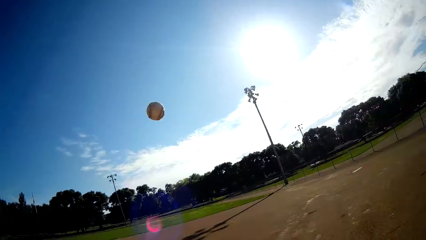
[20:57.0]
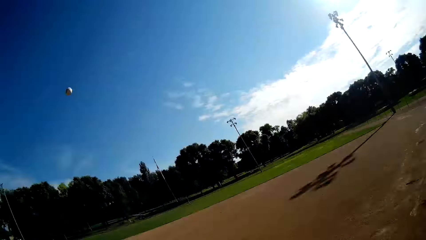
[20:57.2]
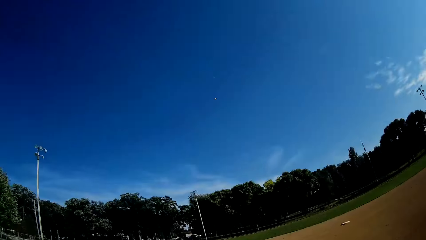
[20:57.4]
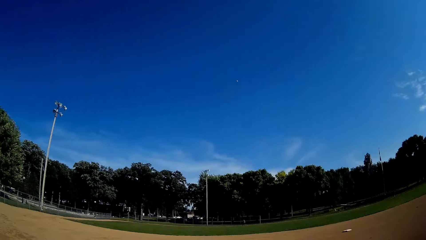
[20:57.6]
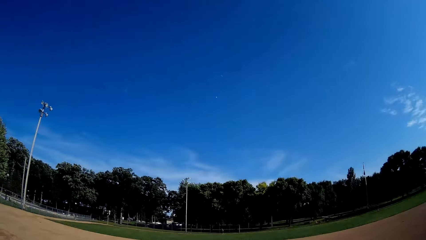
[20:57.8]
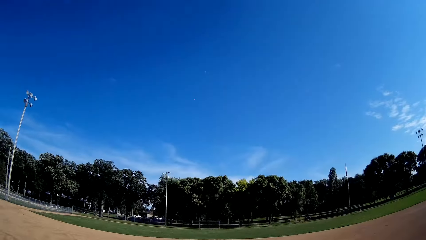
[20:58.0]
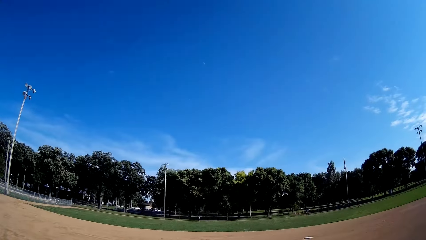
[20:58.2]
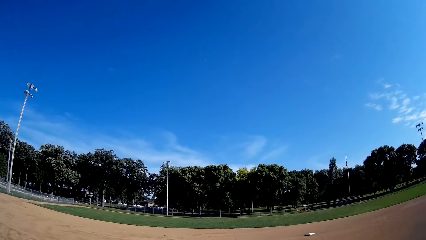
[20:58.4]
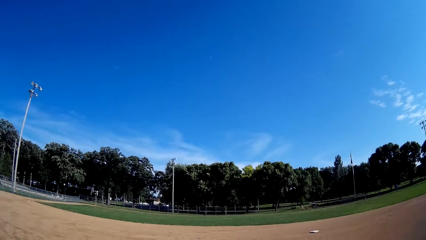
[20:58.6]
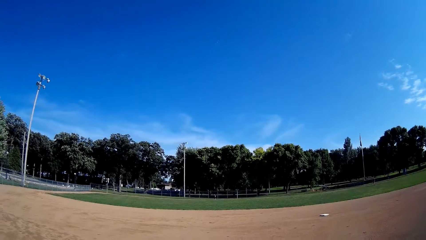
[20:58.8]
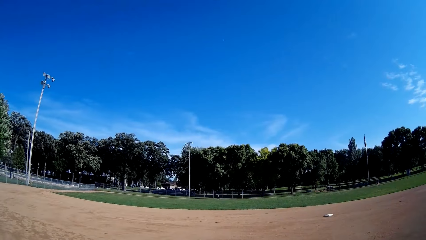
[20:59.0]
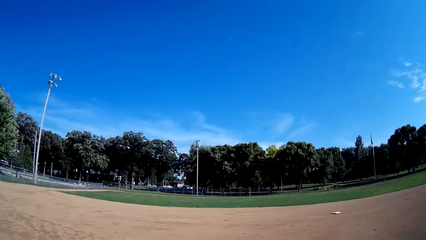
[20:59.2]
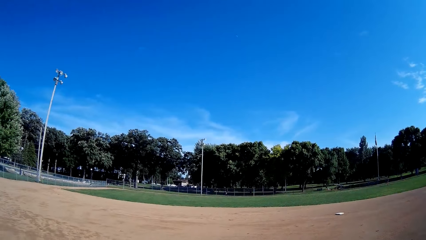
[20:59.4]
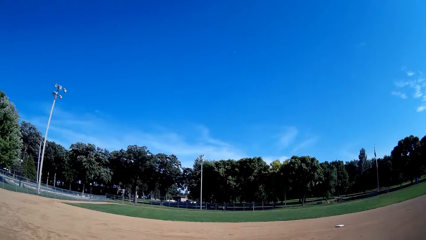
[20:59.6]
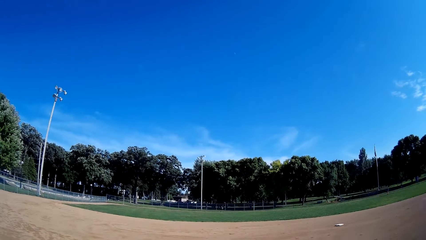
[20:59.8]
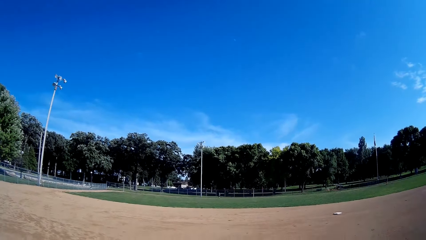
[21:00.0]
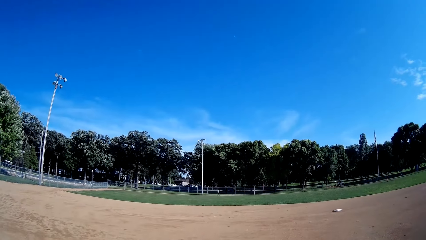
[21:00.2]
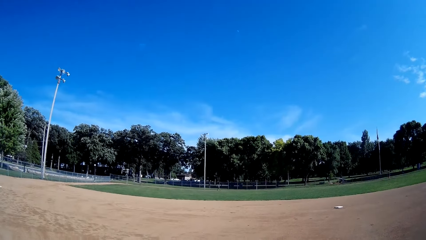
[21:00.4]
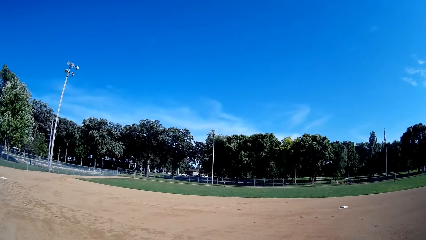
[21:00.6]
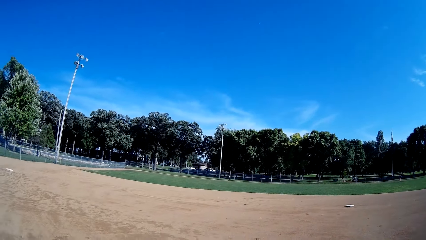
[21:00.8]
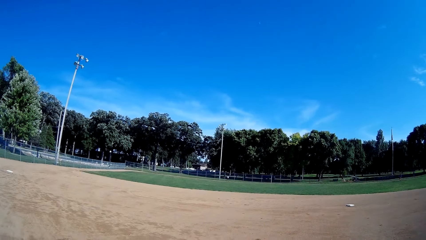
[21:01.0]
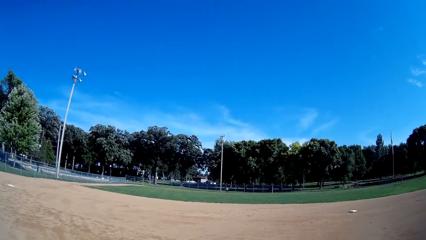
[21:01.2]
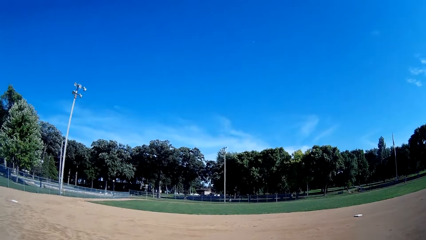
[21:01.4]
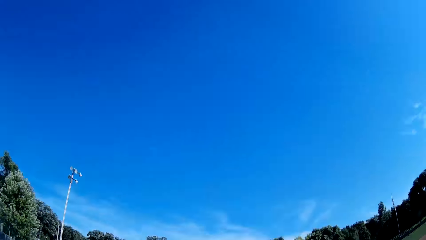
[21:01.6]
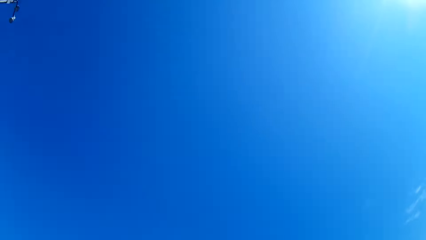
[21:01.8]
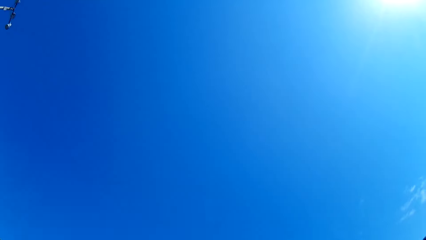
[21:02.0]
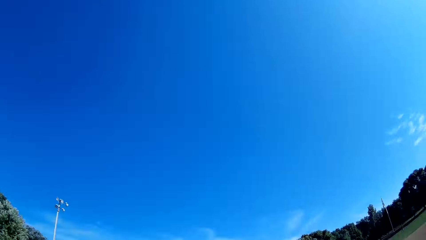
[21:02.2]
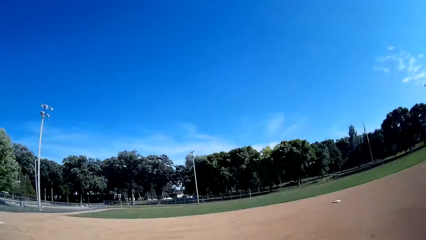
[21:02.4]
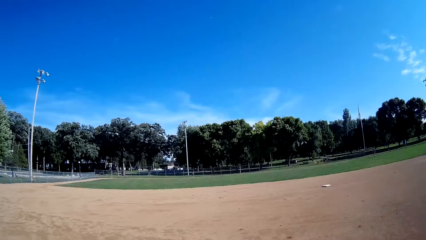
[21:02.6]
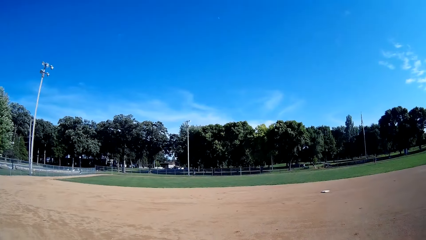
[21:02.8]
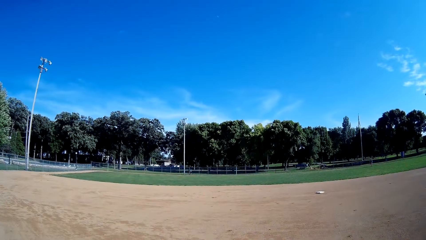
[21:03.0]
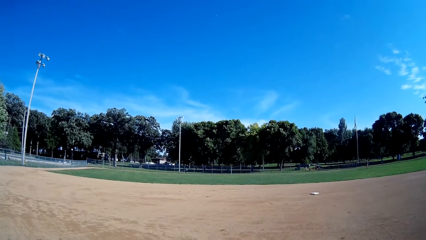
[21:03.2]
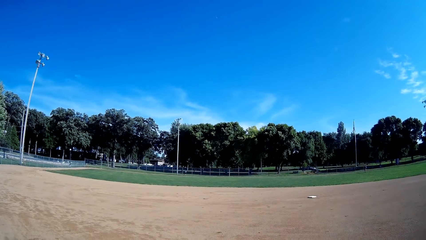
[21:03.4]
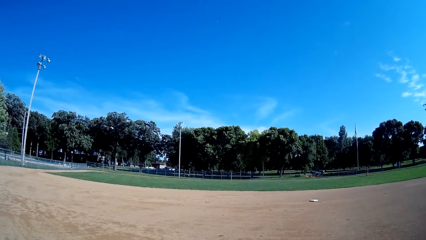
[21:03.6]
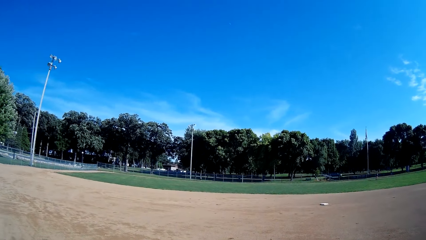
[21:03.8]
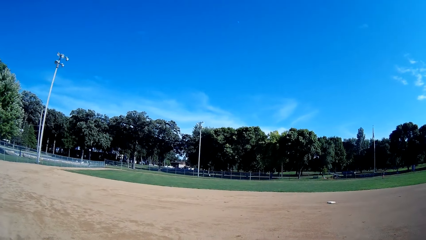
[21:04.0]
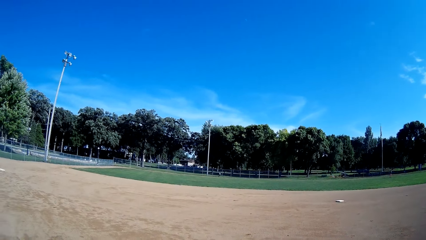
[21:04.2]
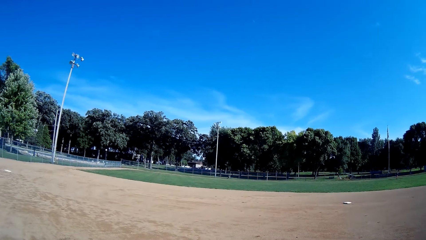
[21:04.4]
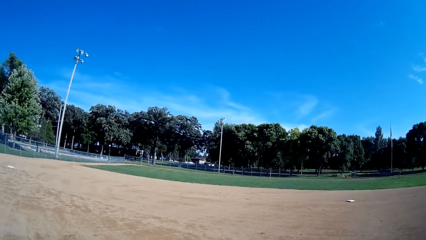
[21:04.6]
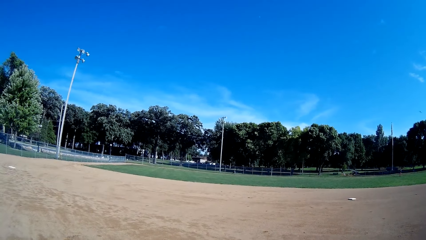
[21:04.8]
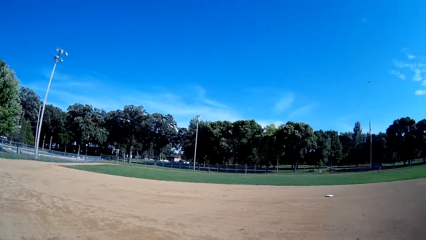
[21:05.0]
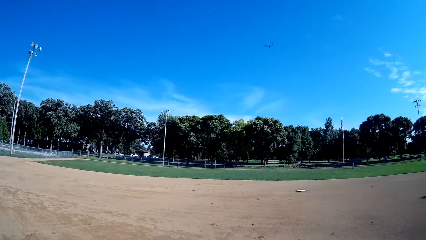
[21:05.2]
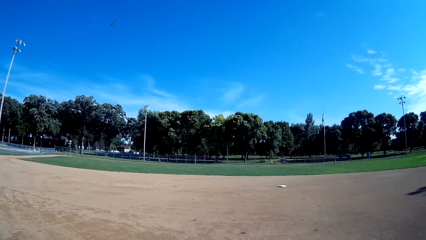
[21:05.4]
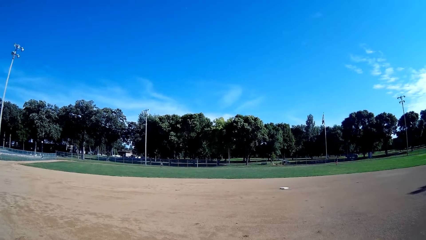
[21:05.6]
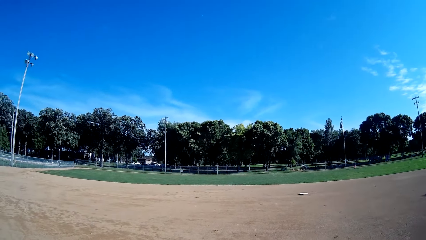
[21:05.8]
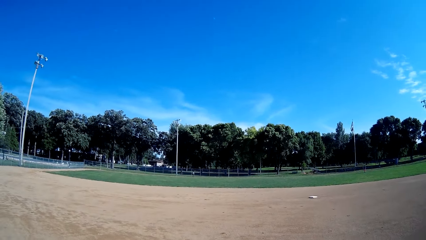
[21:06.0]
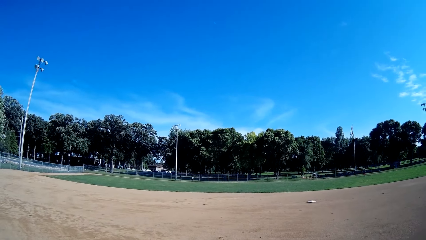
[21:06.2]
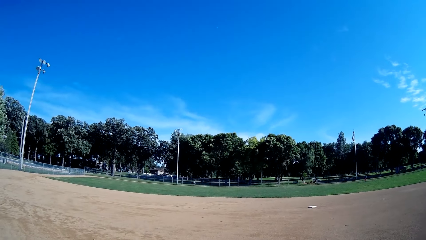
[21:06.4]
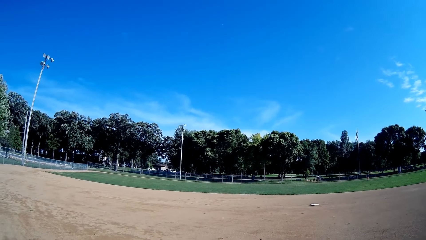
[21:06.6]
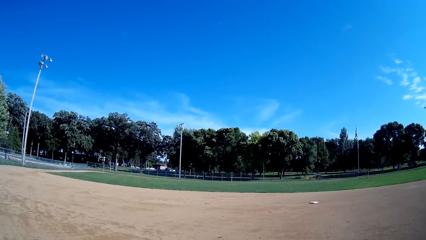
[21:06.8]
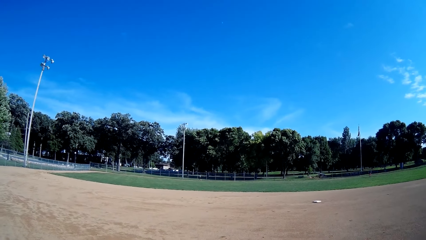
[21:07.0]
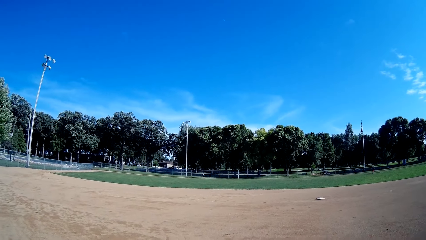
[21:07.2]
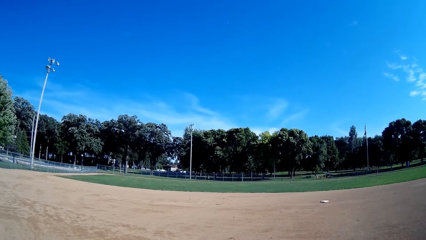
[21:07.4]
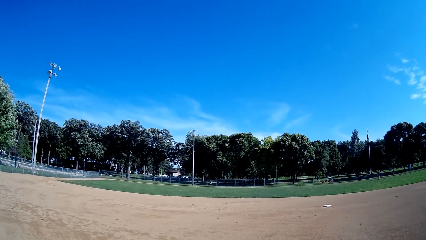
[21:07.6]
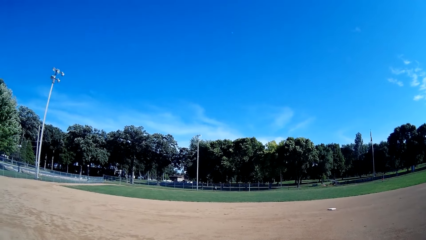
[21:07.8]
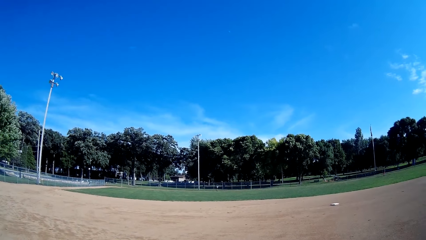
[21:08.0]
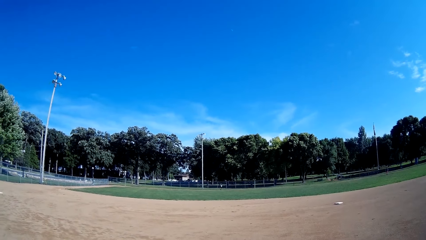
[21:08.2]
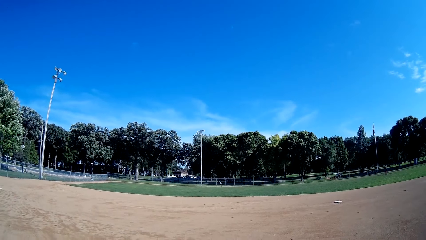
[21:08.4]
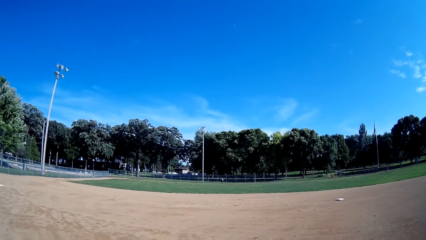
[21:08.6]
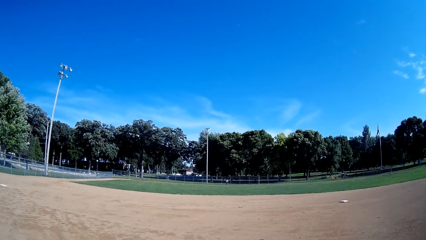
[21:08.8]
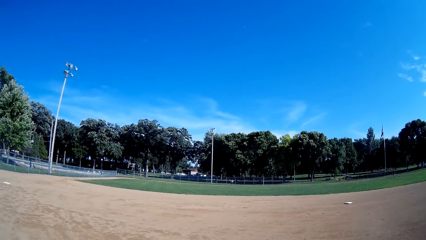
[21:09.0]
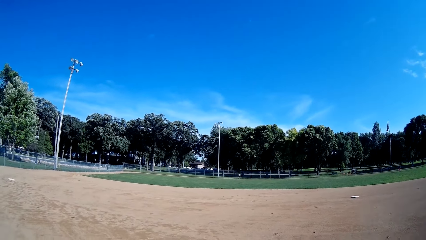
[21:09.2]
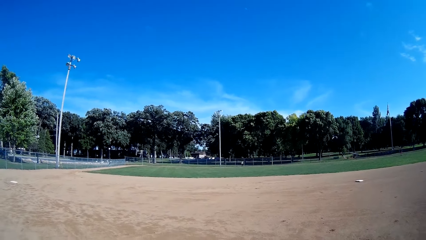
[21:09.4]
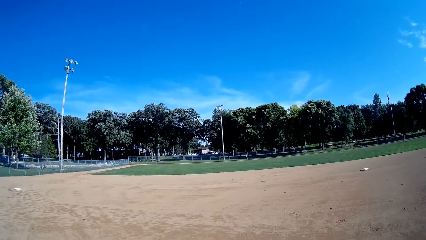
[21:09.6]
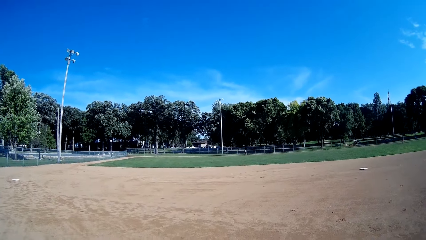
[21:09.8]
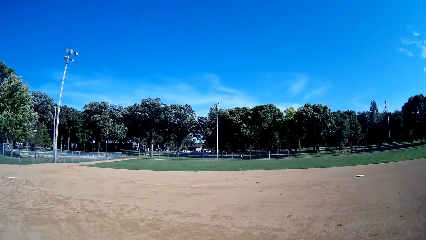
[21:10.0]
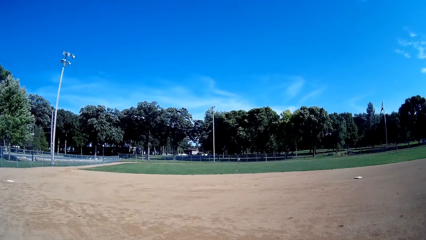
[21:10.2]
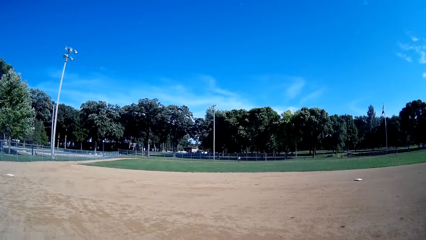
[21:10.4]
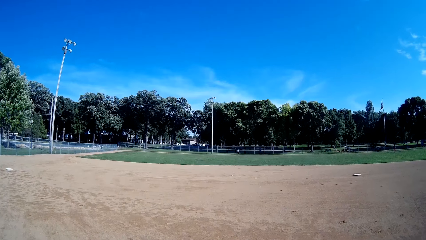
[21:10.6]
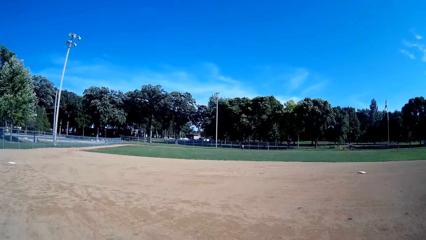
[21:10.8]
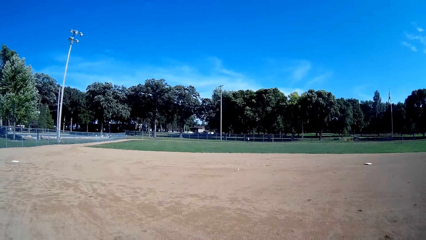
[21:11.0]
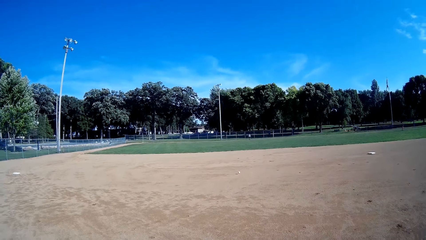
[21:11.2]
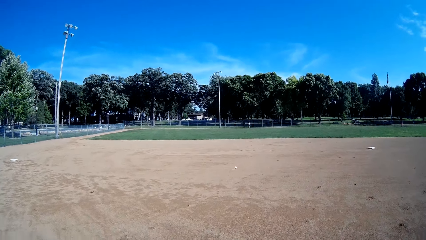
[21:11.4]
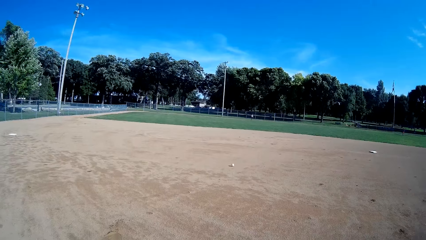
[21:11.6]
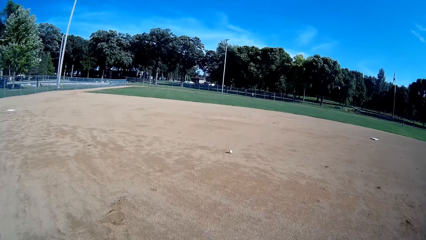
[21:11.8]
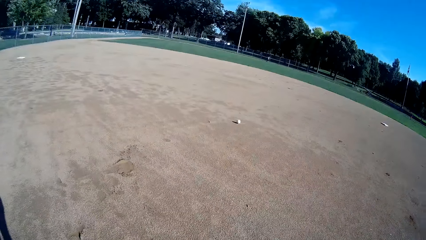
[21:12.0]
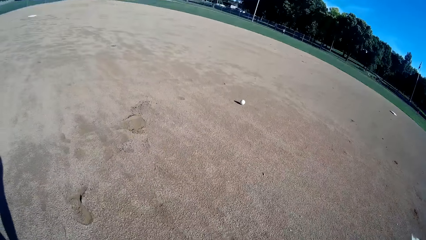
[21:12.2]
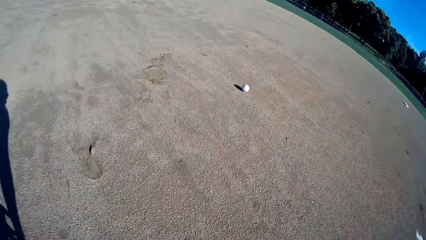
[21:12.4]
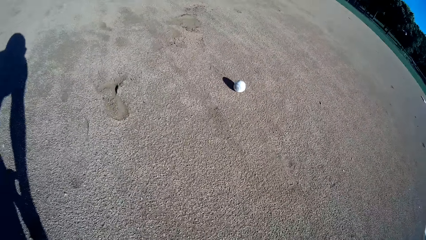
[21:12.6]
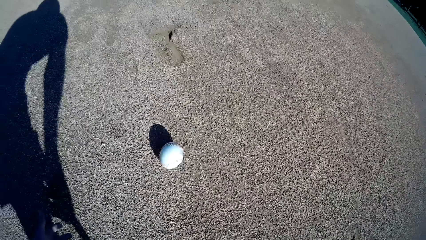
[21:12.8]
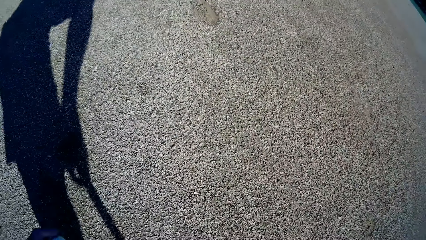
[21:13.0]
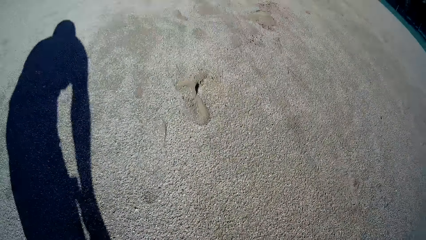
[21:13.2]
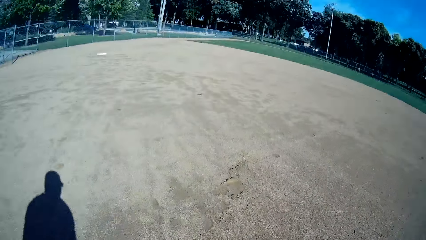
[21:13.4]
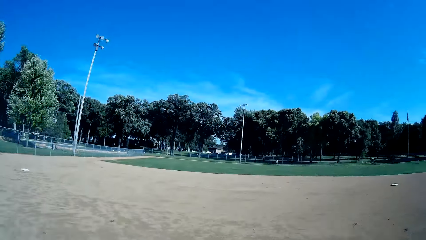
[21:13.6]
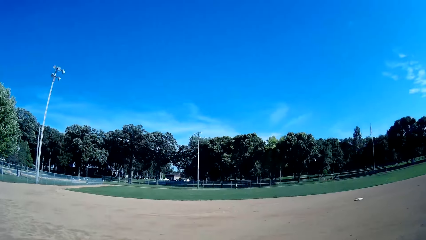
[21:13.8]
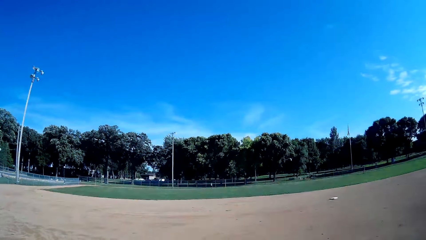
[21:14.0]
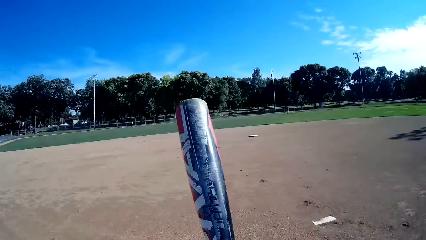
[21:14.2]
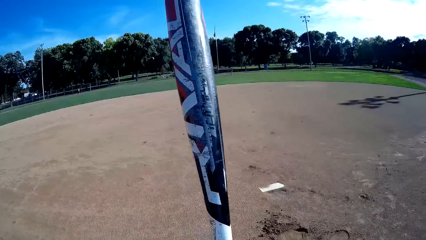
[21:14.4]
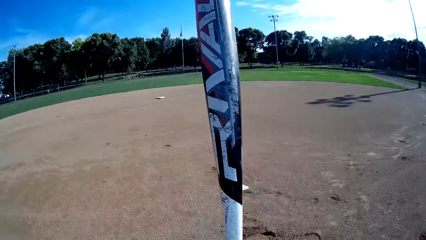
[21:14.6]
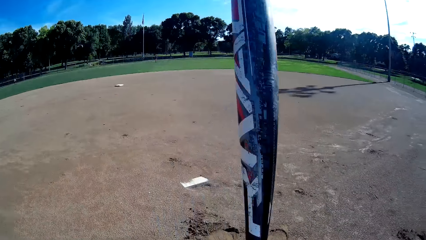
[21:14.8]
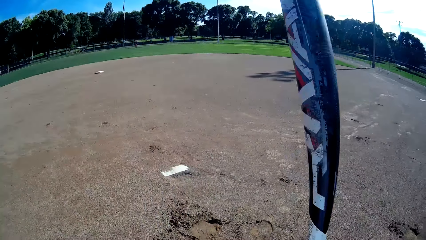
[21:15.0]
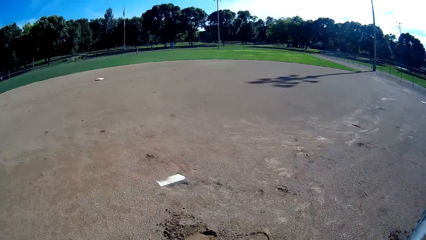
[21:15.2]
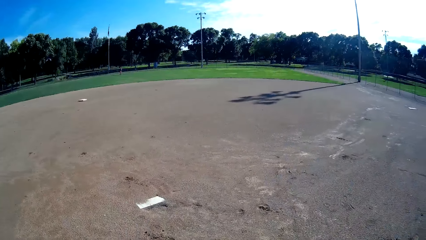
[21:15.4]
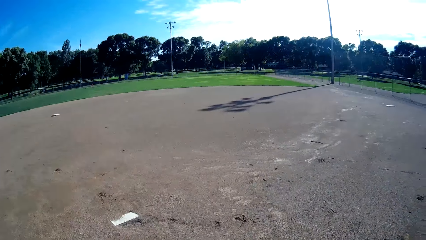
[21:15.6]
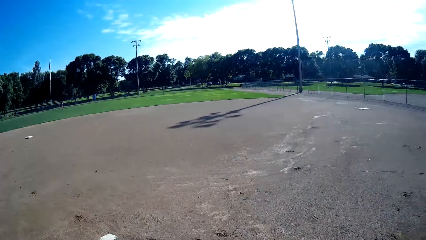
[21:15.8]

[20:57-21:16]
The camera wearer hits the baseball with the baseball bat towards the man. They stare at the baseball. The man runs towards the baseball, picks up the baseball and throws the baseball. The man throws the baseball to the camera wearer. The camera wearer stops the baseball. They stare around.
